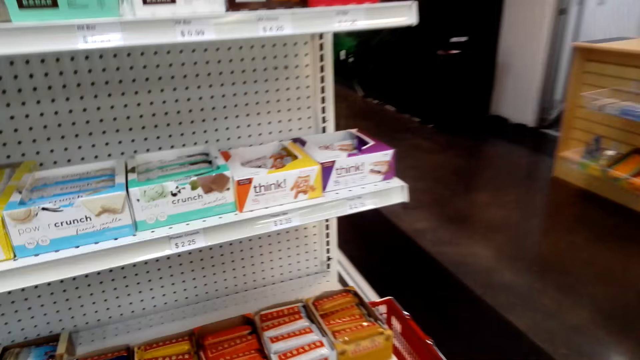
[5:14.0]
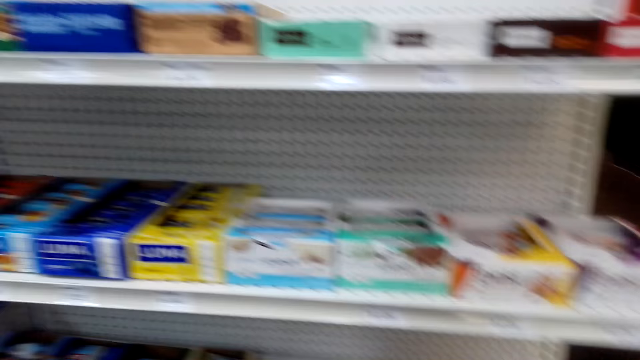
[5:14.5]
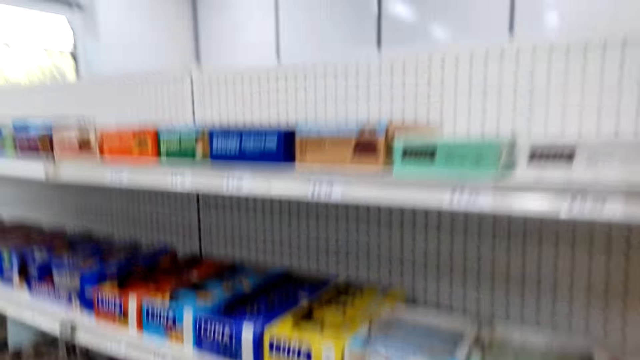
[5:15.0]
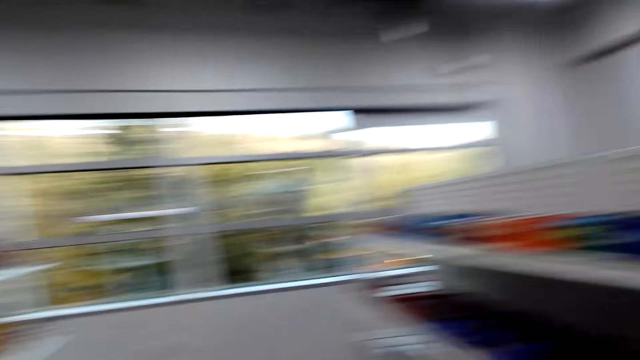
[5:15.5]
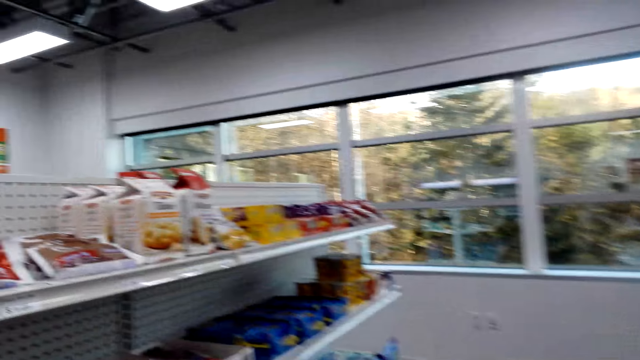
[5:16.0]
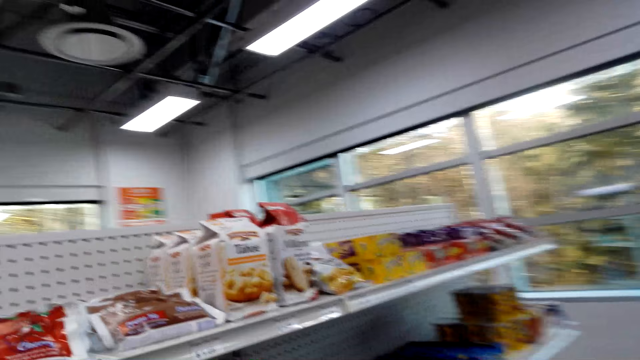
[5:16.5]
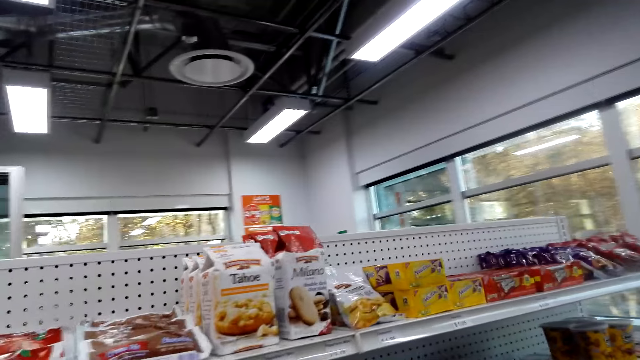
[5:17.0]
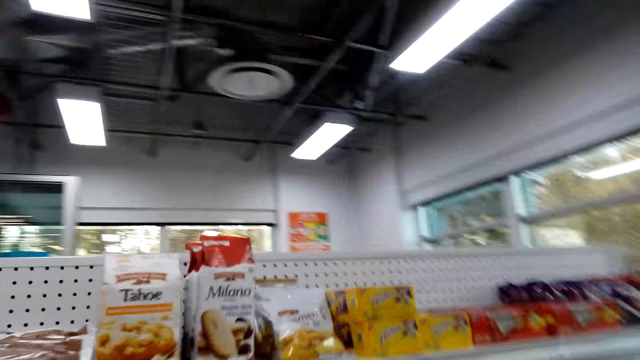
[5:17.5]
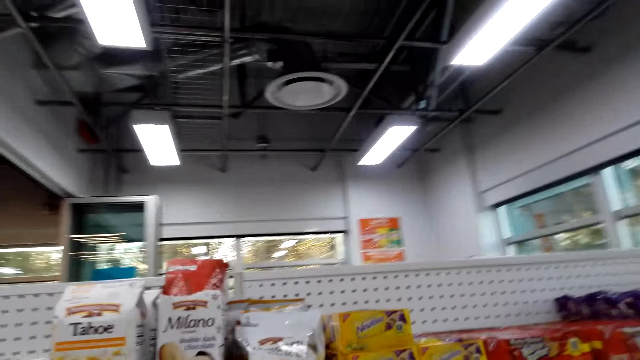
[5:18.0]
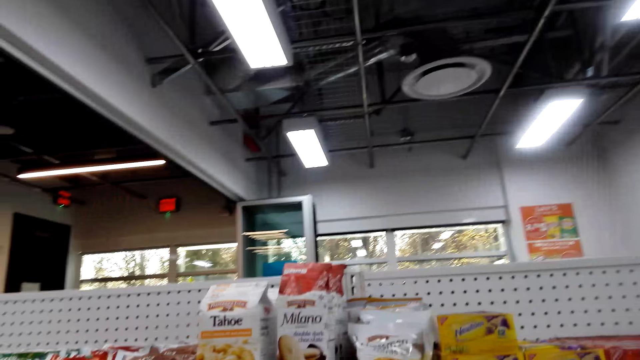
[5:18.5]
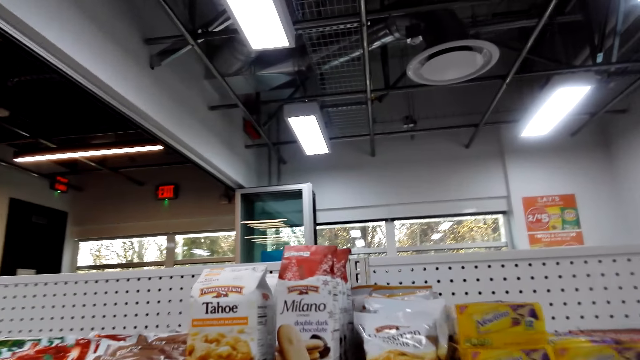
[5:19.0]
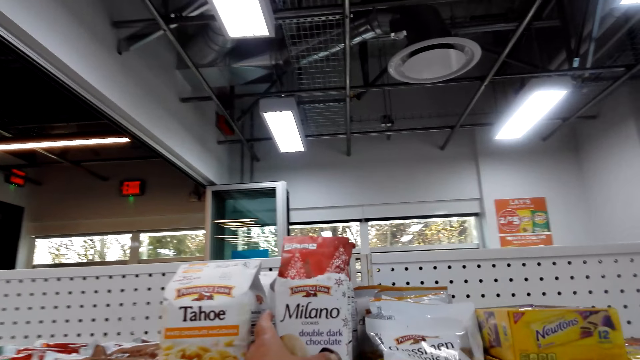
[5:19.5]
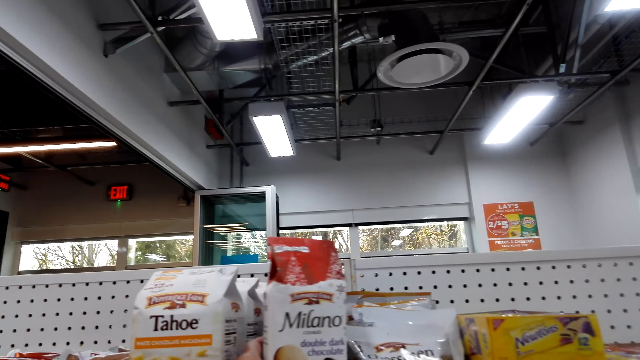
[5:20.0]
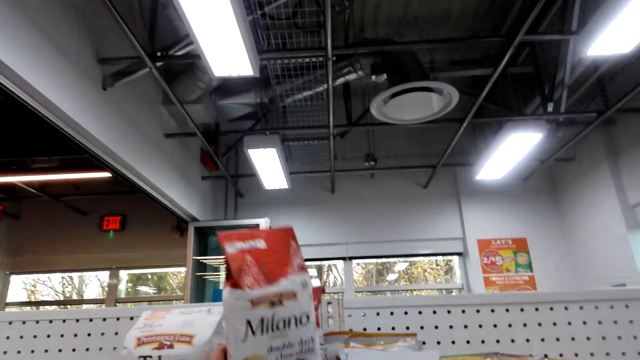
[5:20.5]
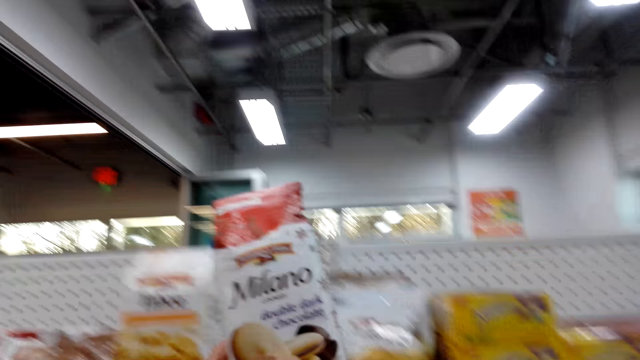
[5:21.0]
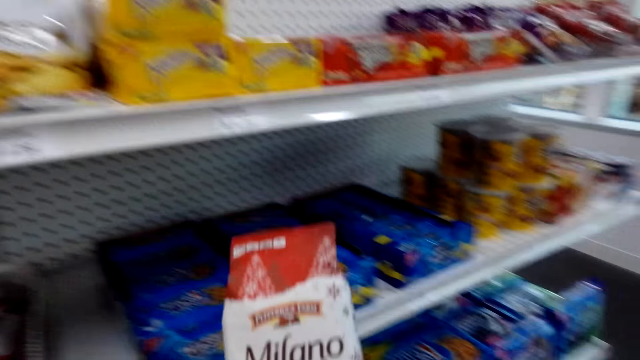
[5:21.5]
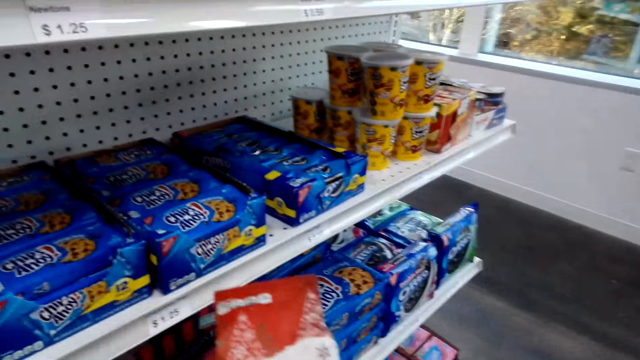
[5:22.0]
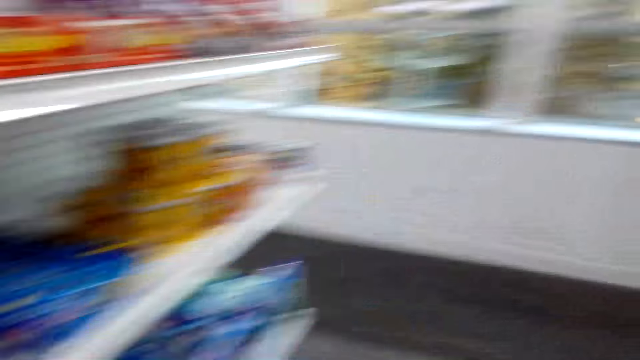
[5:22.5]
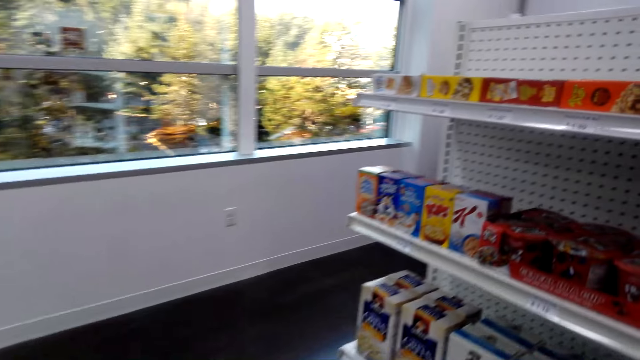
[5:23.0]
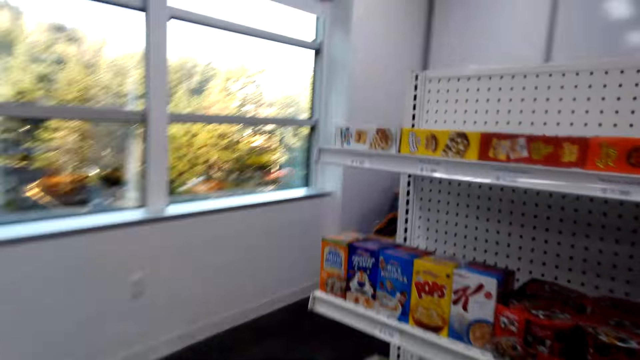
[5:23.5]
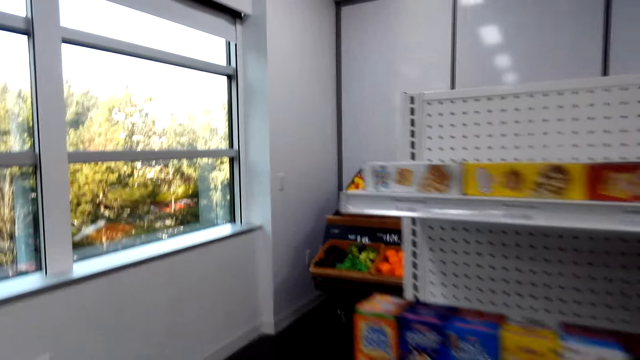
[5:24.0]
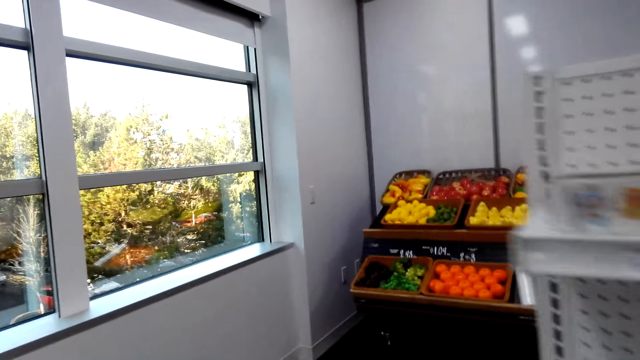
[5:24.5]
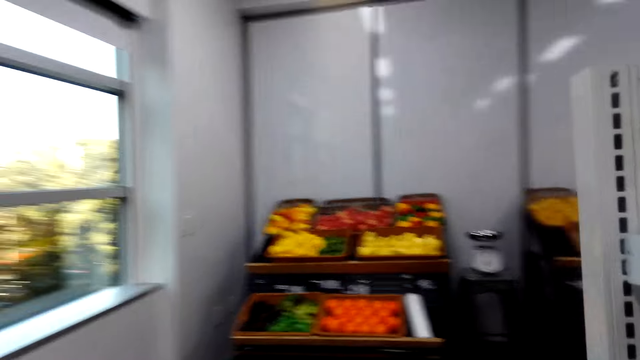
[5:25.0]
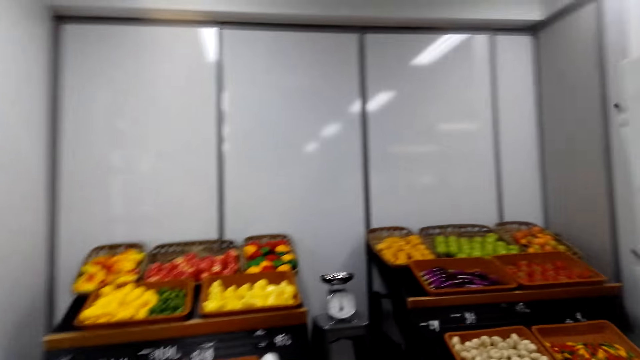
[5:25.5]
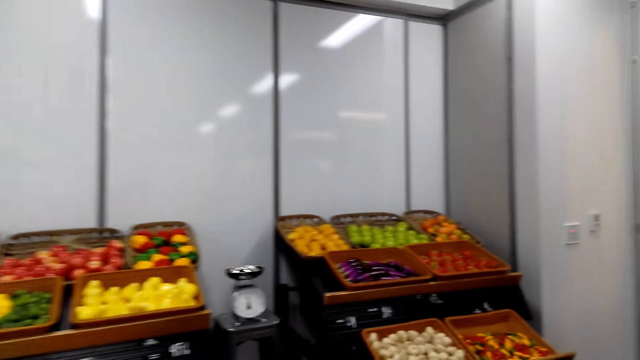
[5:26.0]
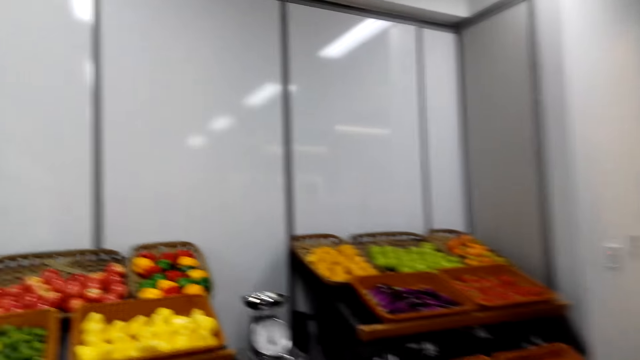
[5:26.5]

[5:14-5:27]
The camera wearer looks around the shop. They turn around the shop and walk around the shop. They converse with a man. They pick a packet of Milano on the shelf. They turn around the shop and walk around the shop.

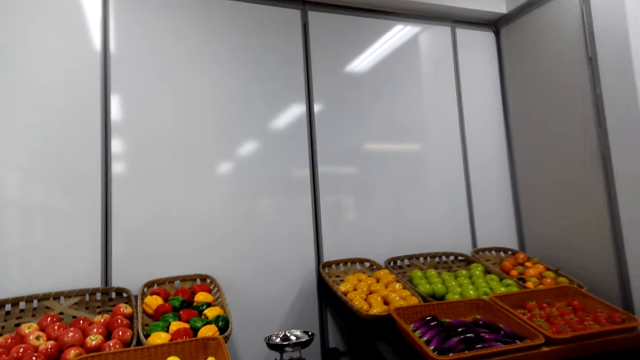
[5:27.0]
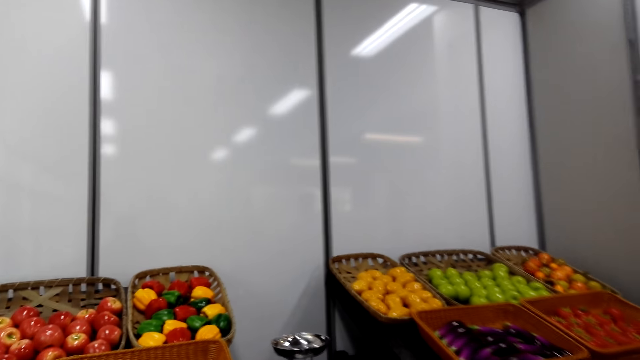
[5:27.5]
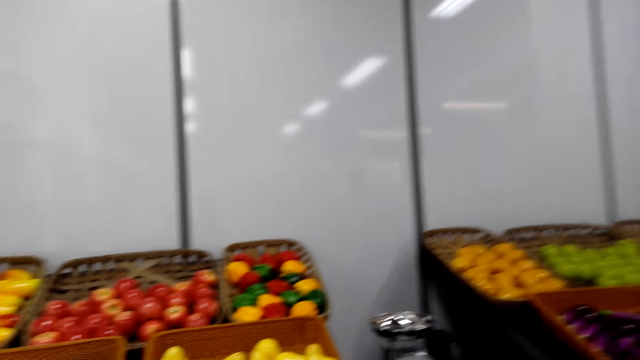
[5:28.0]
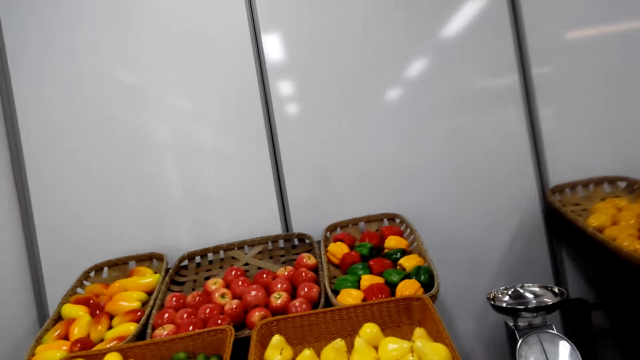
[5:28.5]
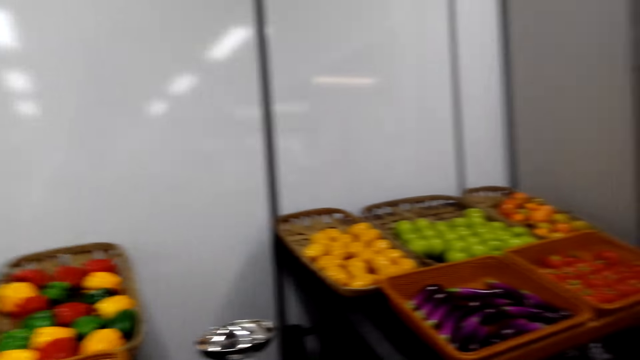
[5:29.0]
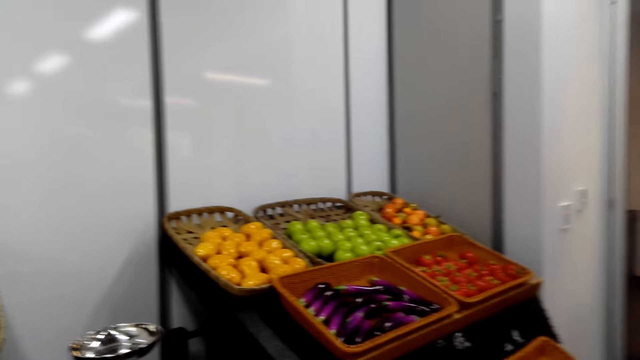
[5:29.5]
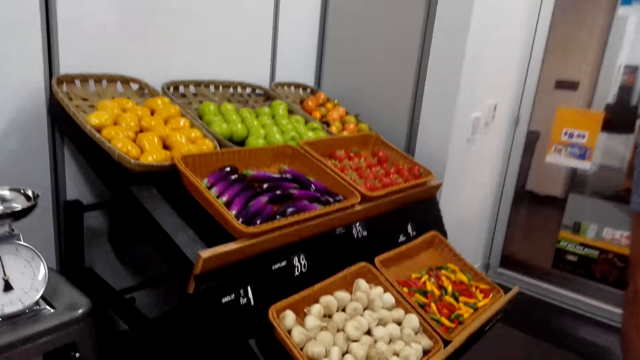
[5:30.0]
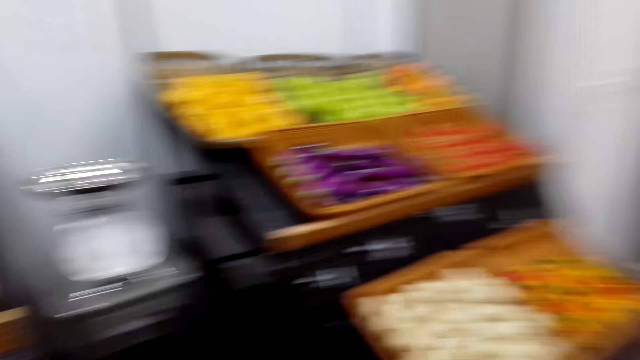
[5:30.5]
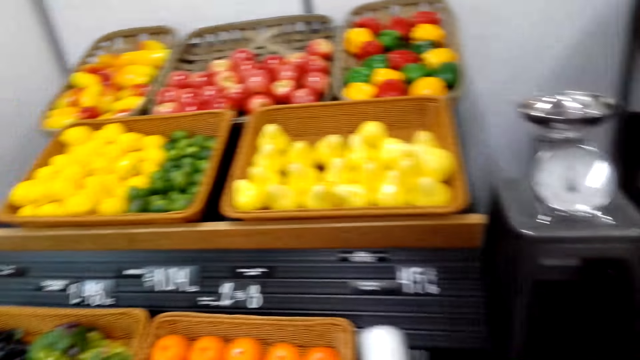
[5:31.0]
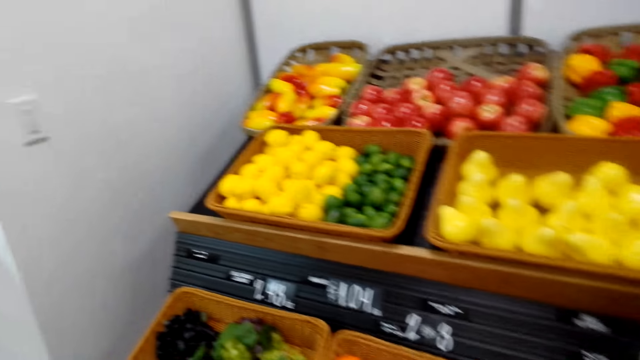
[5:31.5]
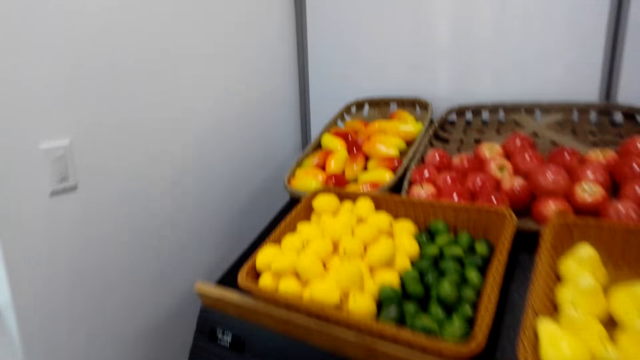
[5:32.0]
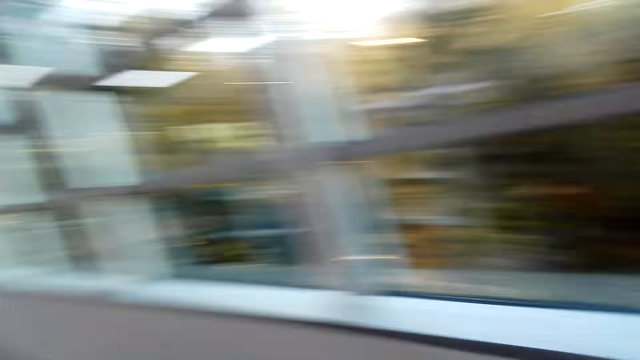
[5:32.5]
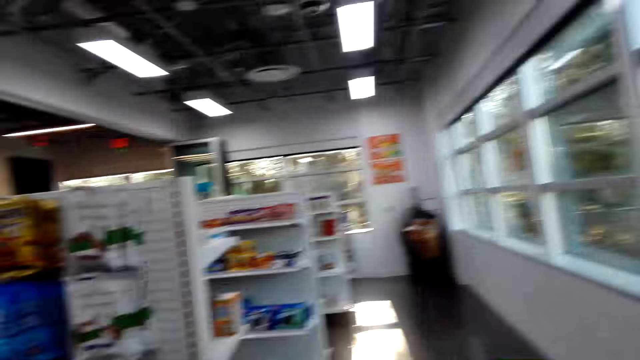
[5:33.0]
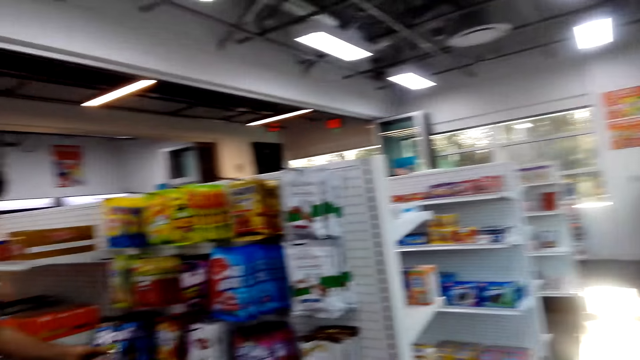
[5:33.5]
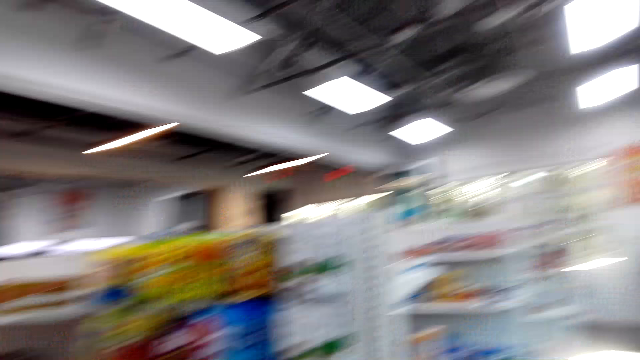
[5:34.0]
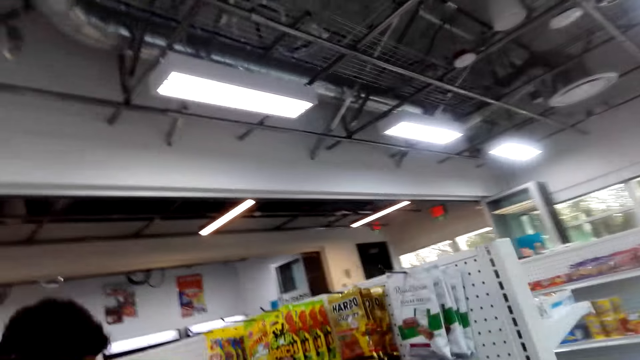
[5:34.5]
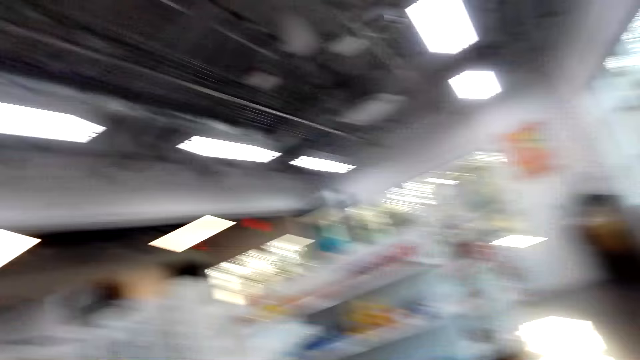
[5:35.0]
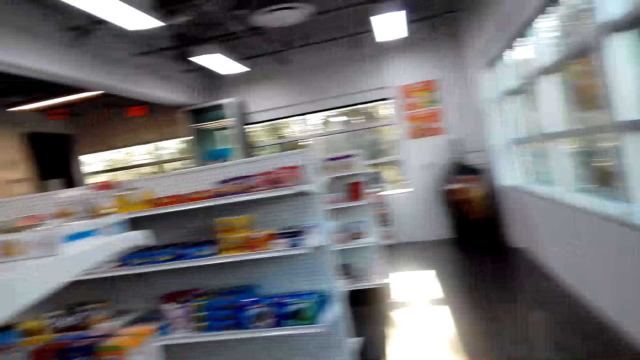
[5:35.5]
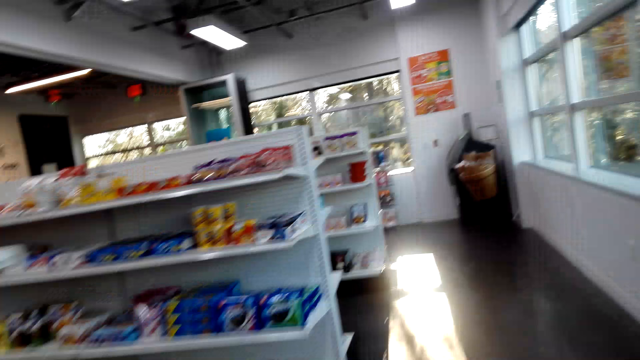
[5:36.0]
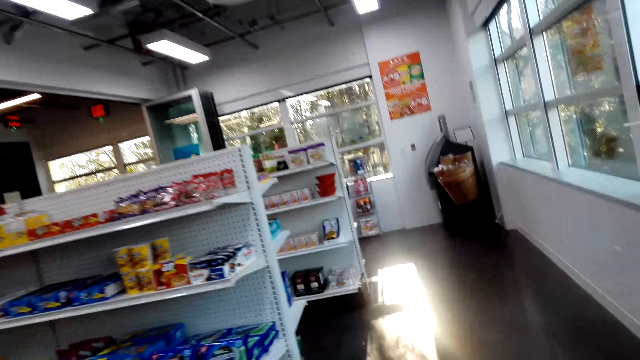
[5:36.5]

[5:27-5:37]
The camera wearer looks around the vegetable counter. They look at the fruits. They turn around the shop. They look around the supermarket. They converse with the man. They look around the supermarket.
